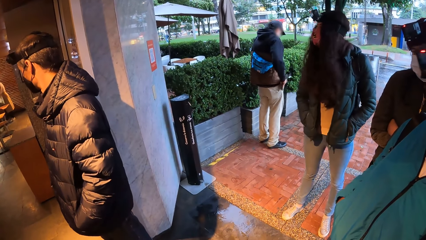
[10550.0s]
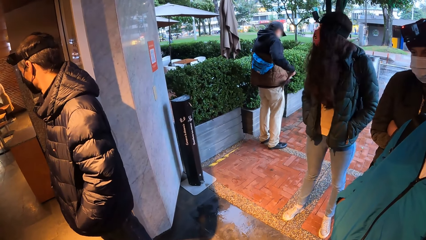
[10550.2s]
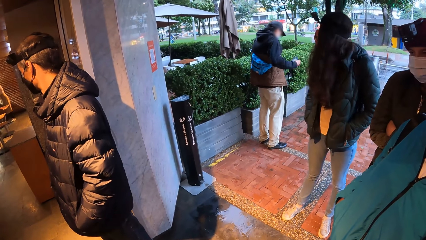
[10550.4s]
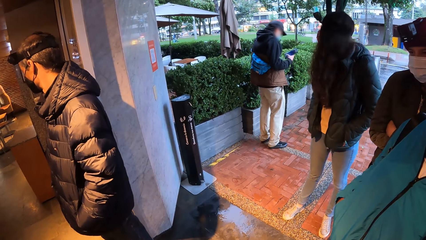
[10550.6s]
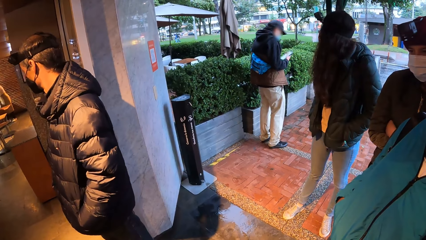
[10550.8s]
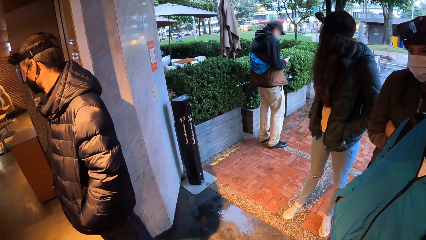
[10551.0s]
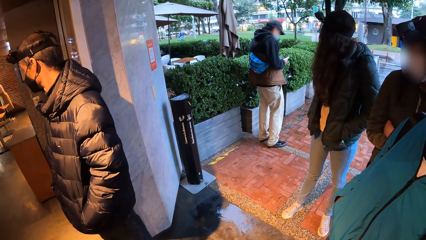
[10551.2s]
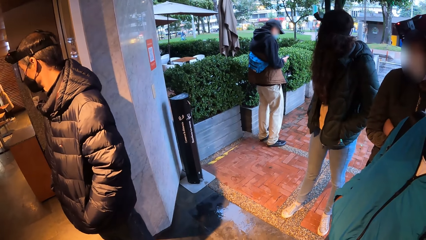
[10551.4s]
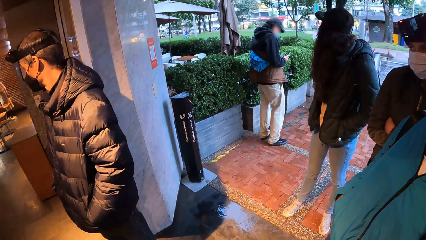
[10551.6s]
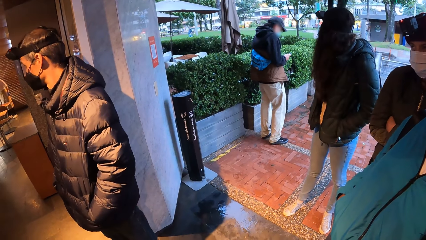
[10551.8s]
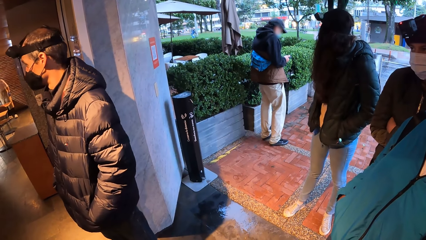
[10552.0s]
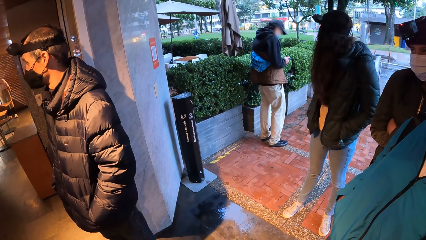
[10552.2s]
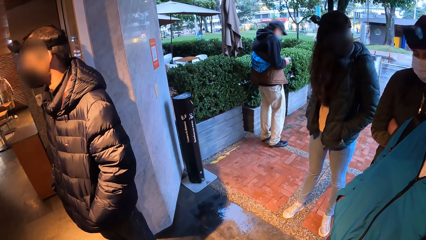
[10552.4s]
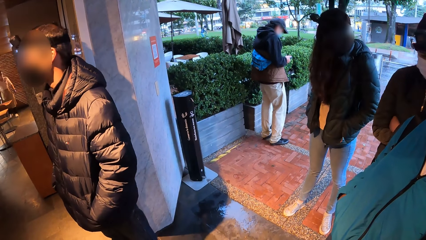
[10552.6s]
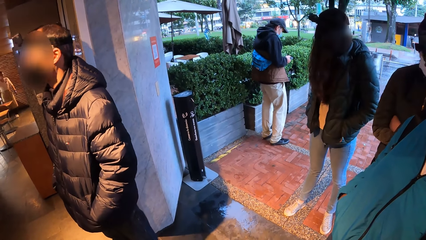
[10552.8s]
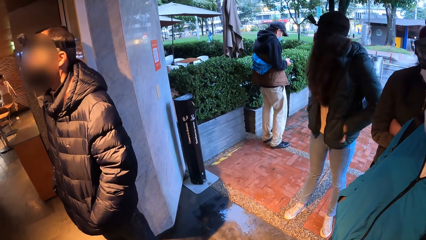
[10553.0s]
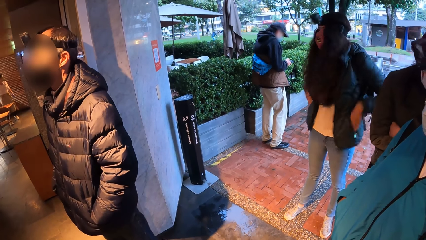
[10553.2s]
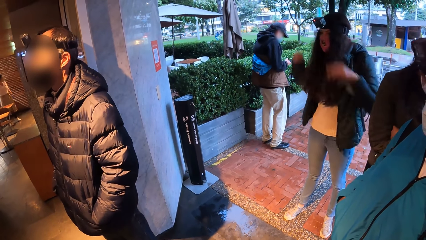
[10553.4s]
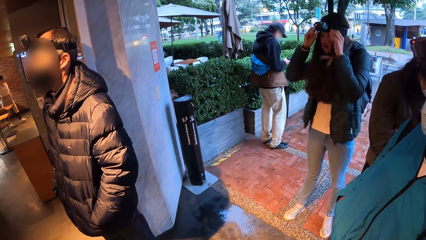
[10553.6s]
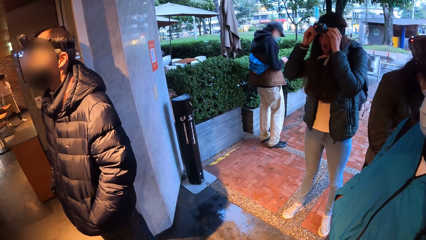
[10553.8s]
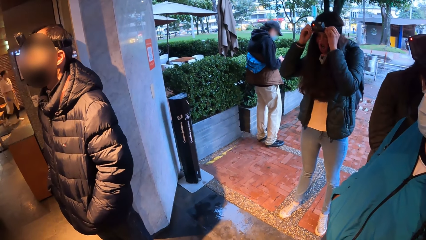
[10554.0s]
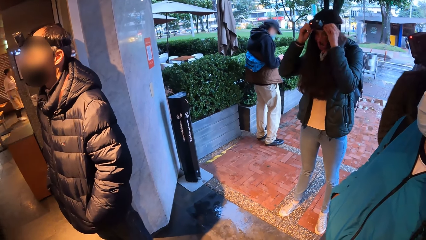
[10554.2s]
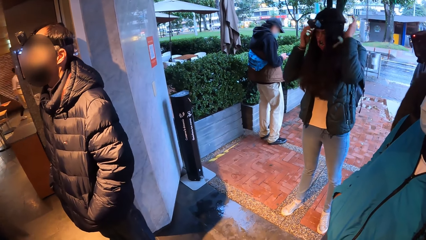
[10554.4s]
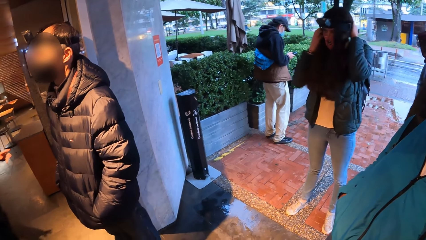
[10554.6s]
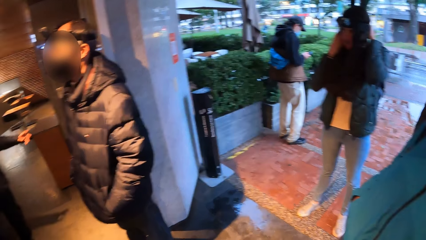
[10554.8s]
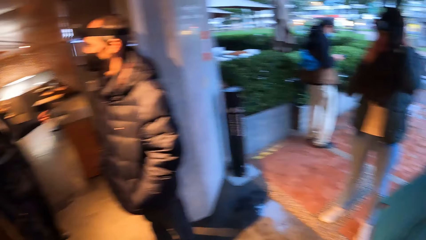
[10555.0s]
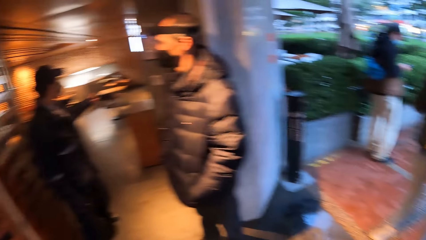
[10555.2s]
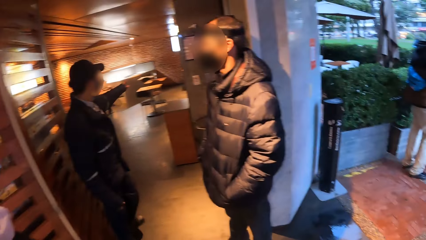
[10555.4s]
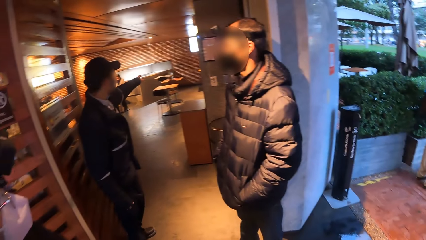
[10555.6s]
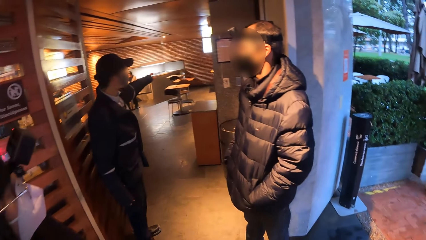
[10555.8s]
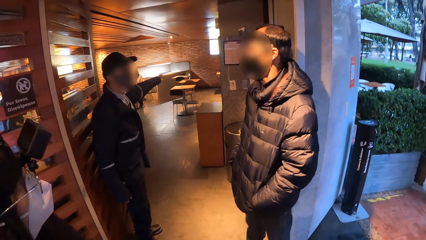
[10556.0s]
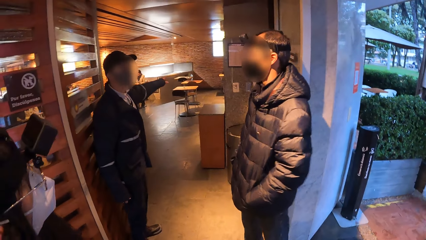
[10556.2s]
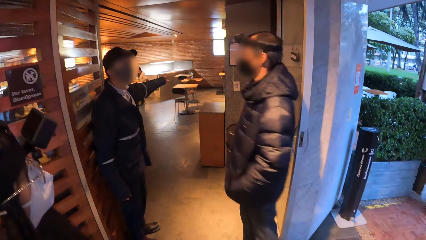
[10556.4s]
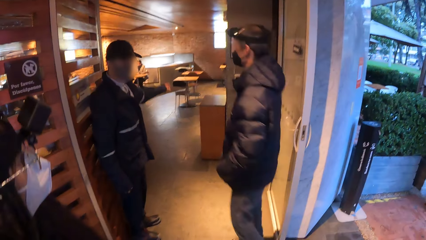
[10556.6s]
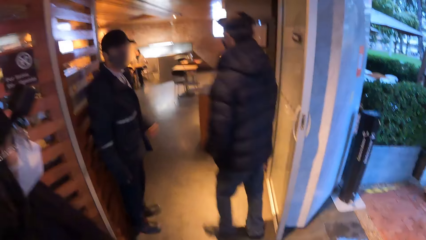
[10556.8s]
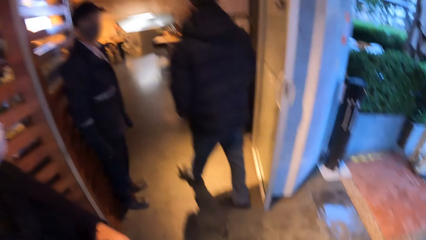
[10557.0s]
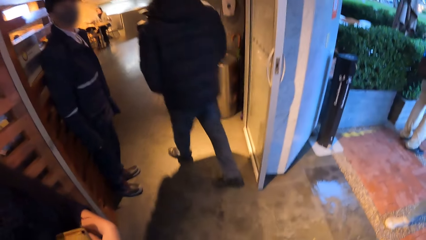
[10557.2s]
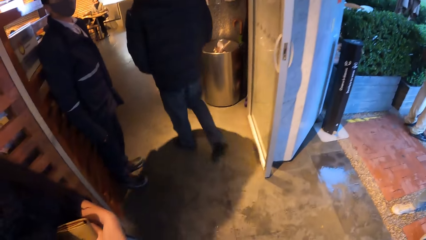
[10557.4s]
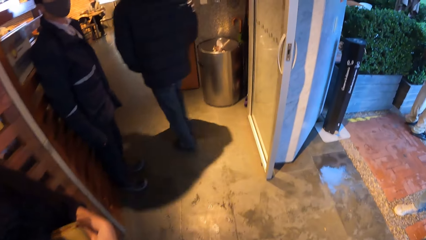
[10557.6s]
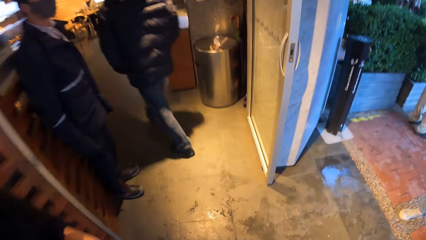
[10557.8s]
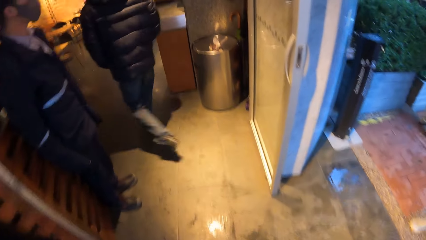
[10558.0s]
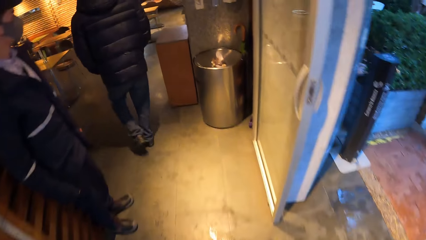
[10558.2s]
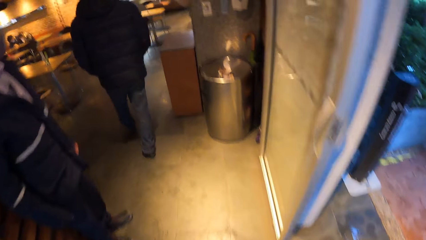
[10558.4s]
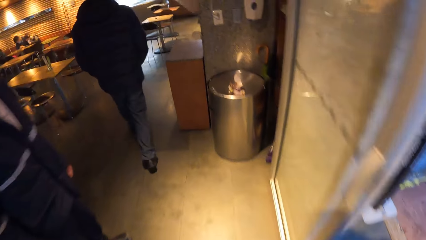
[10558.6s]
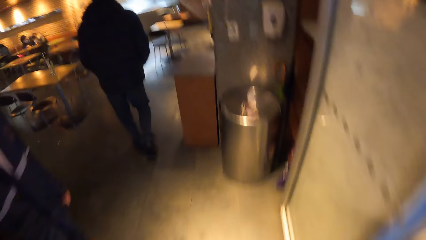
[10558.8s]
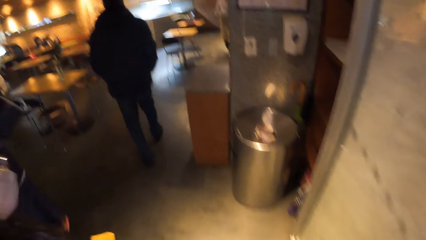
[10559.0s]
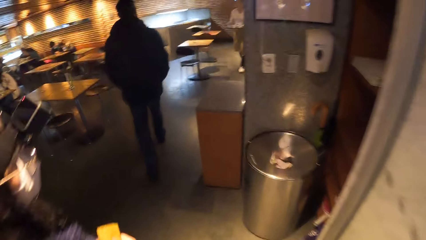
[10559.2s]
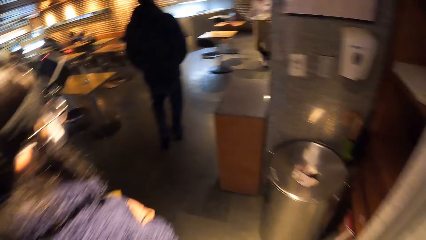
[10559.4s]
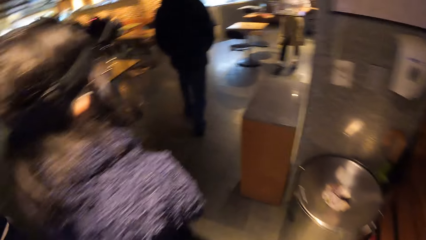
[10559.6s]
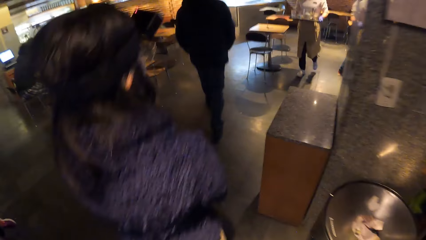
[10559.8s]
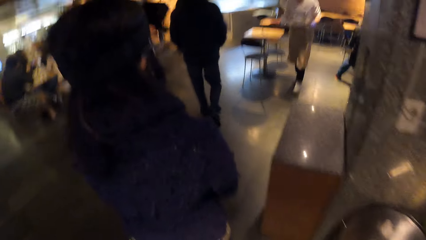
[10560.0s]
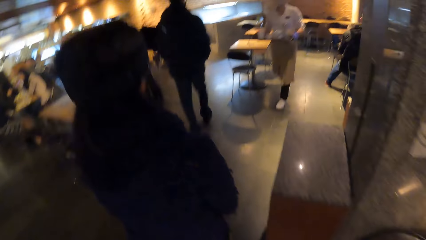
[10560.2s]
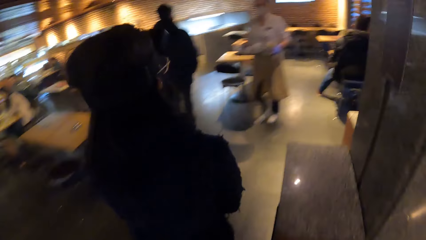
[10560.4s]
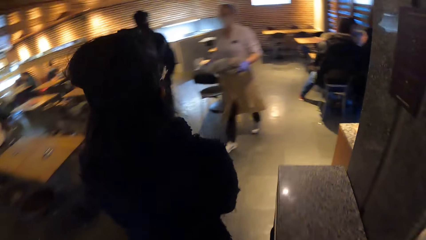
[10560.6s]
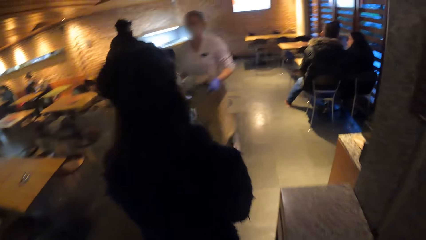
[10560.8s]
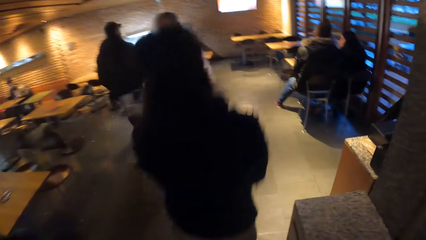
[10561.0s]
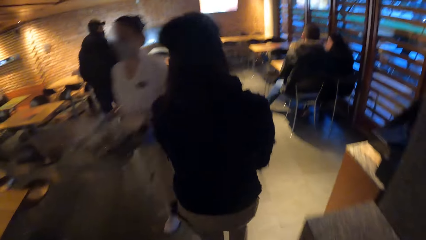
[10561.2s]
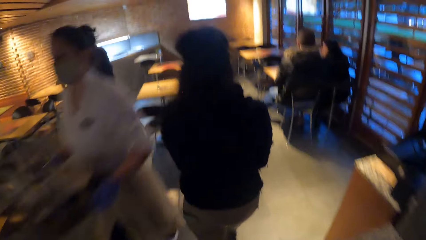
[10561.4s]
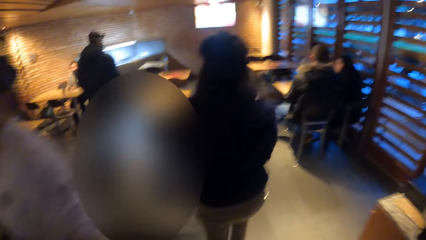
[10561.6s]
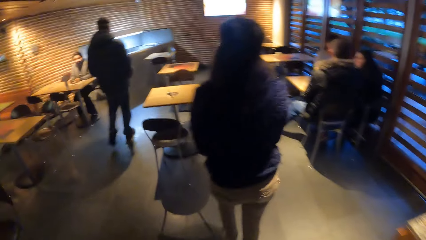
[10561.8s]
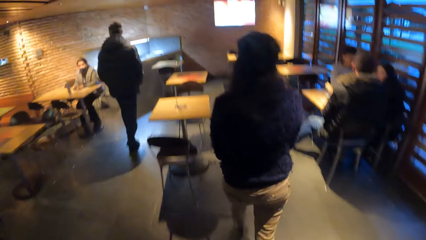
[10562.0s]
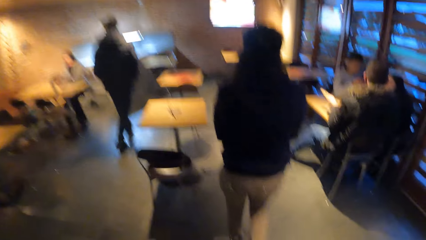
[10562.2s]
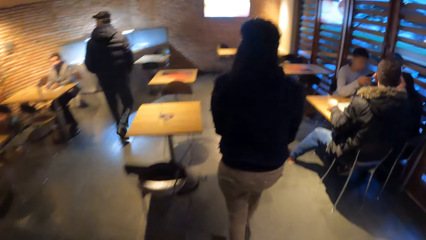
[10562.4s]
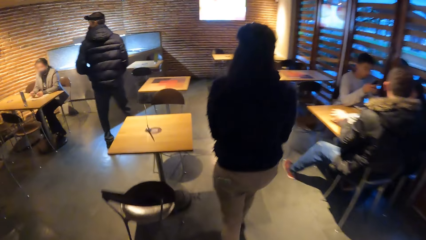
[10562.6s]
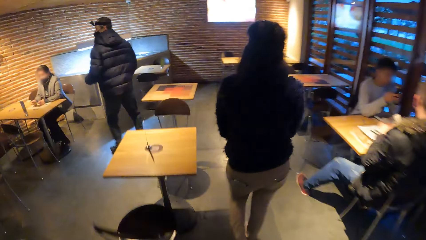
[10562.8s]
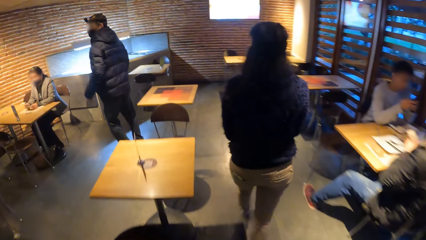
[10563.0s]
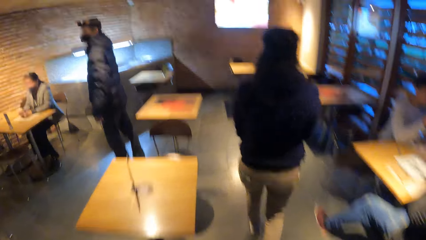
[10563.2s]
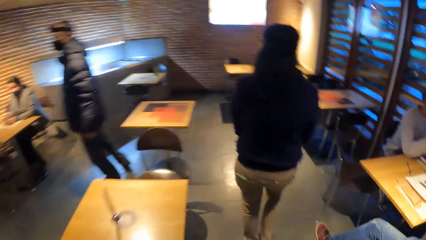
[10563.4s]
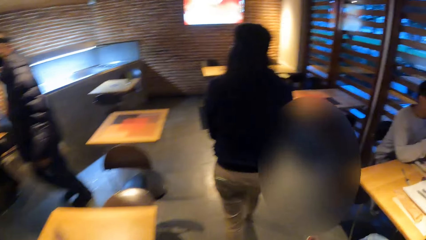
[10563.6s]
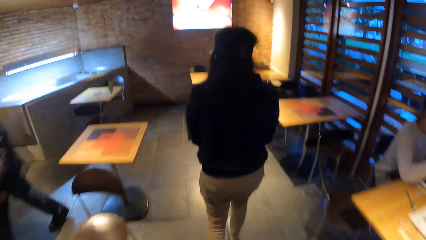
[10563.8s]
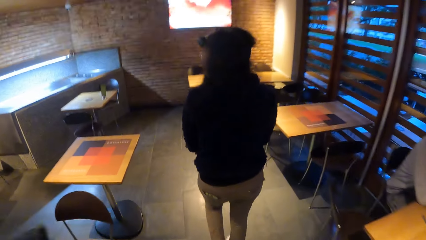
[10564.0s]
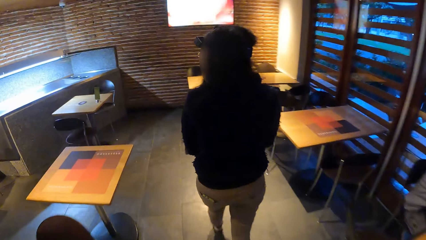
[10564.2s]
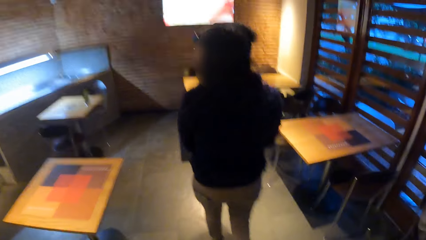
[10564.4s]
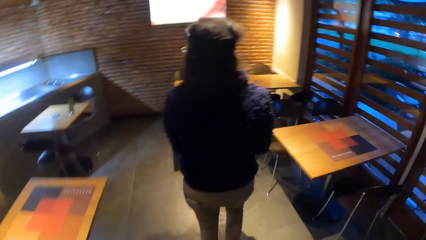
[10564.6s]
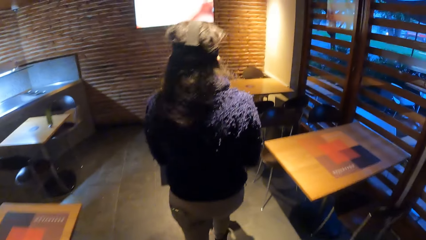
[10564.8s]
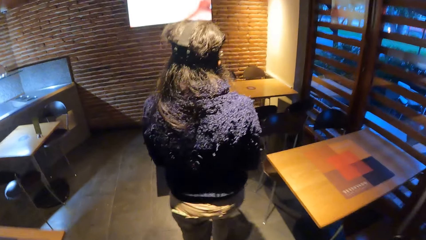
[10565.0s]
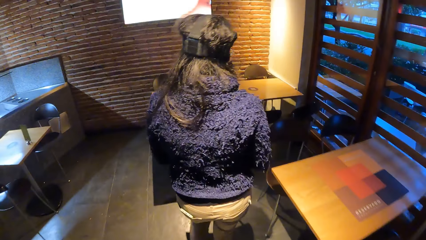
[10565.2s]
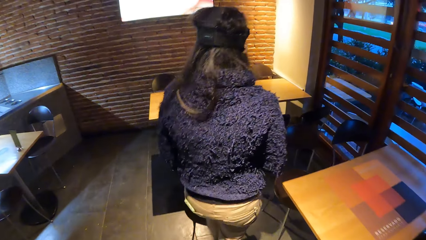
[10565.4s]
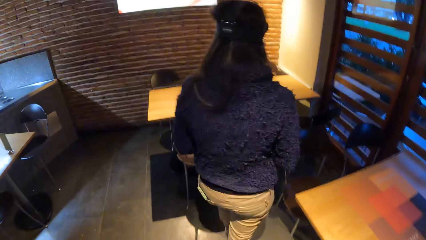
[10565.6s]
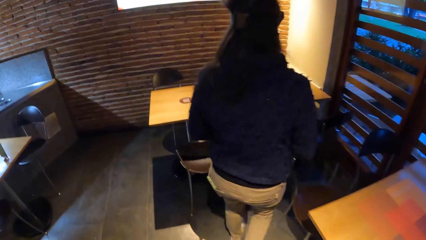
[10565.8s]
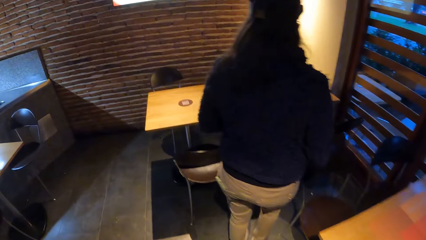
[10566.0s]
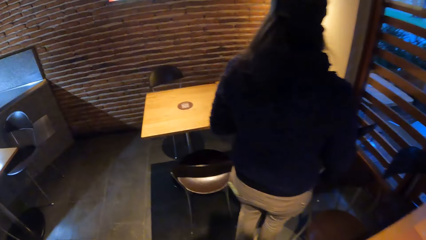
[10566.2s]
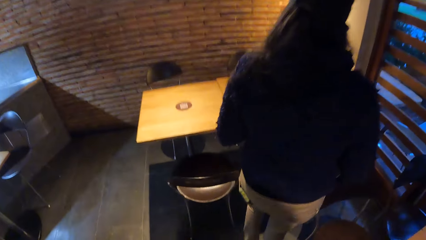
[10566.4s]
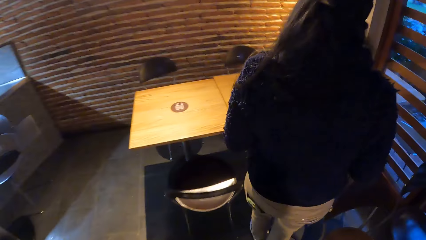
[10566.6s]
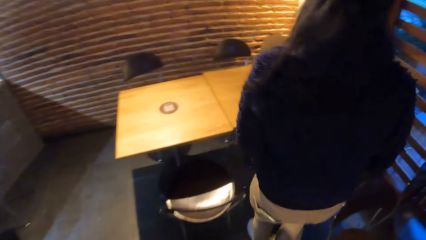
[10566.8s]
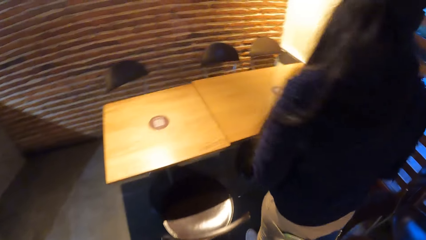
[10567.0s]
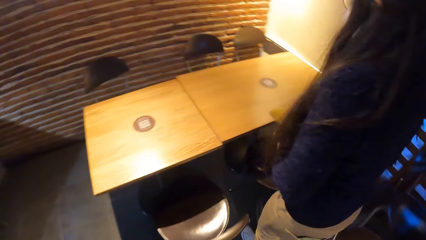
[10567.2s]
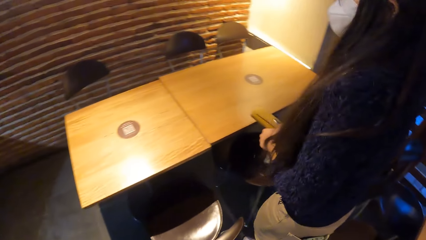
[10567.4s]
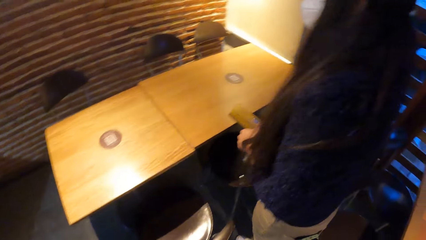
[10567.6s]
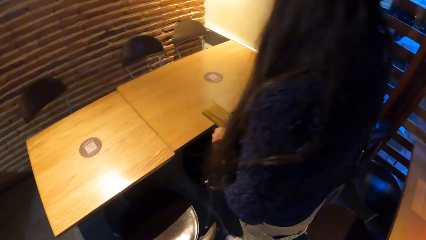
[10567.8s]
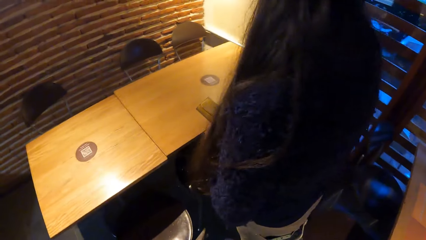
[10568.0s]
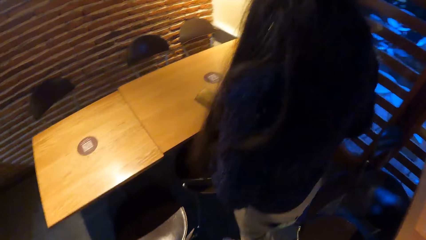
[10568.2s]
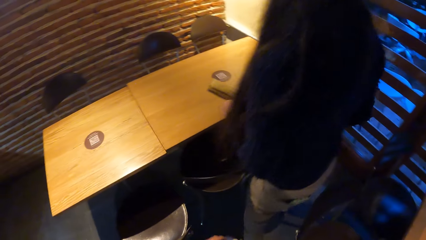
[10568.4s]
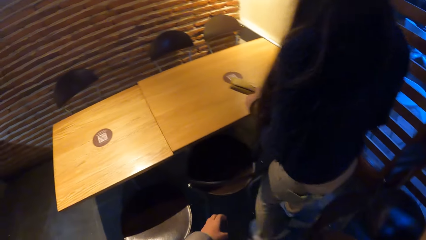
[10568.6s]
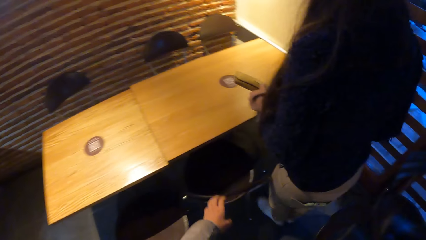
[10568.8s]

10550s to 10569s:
A woman adjusts her camera with both hands. A waiter points his left hand to an empty table. A man walks into a restaurant. The camera wearer walks behind the man into the restaurant. Another woman walks past the camera wearer. The other woman walks in the hotel and pulls out a chair.
